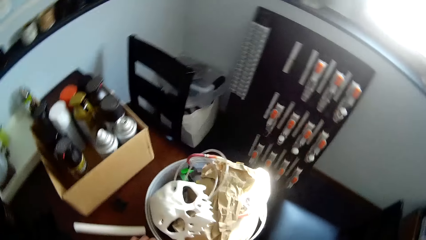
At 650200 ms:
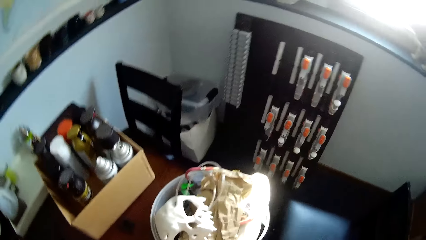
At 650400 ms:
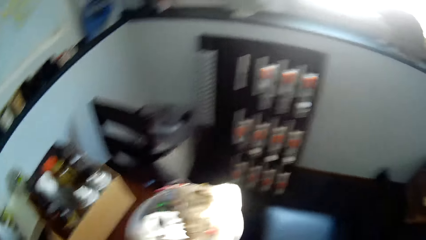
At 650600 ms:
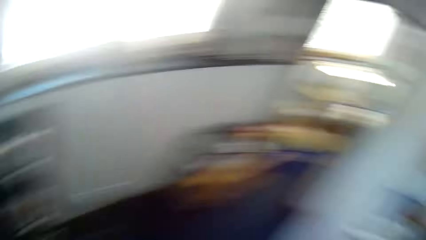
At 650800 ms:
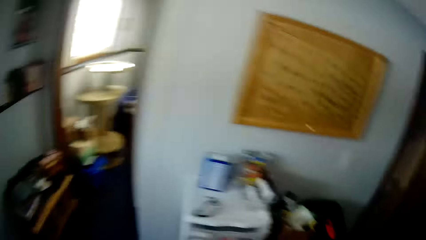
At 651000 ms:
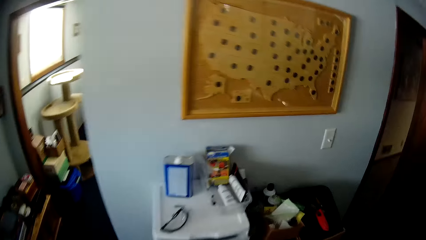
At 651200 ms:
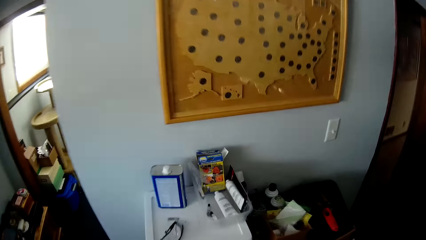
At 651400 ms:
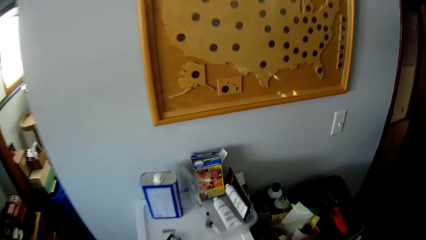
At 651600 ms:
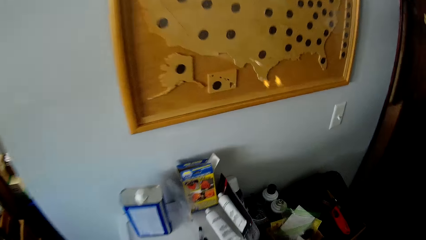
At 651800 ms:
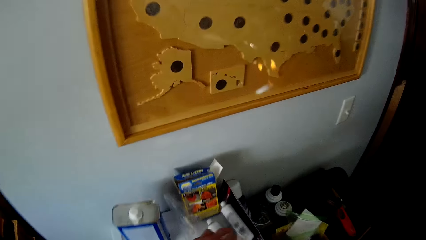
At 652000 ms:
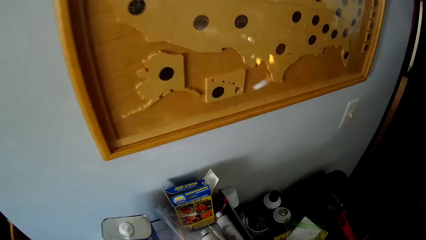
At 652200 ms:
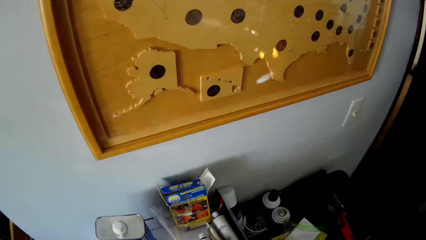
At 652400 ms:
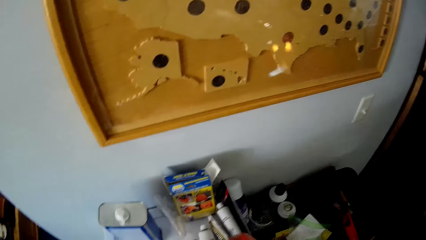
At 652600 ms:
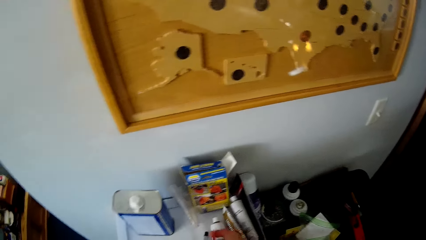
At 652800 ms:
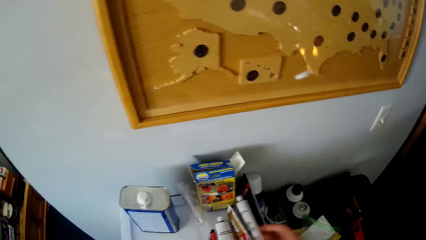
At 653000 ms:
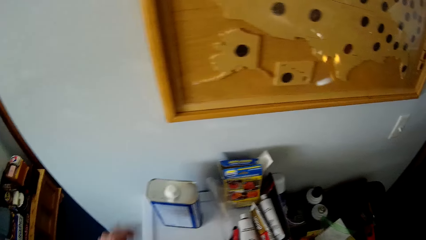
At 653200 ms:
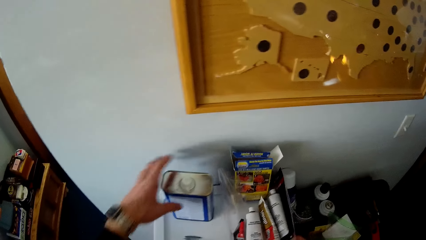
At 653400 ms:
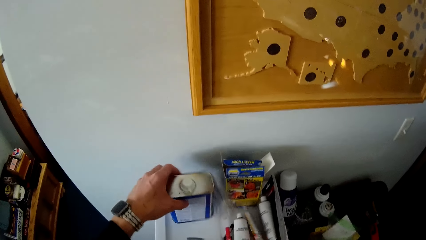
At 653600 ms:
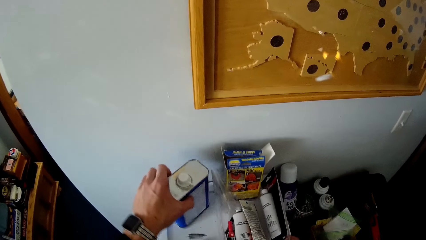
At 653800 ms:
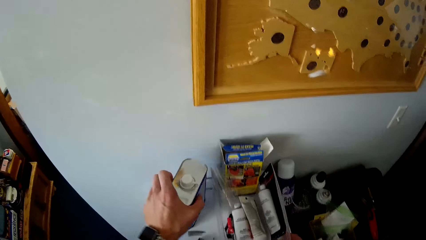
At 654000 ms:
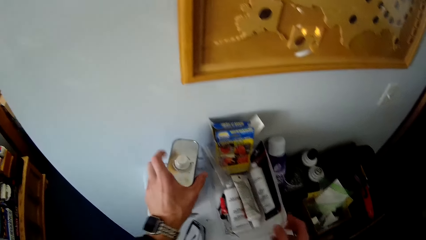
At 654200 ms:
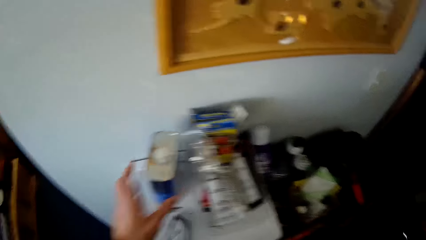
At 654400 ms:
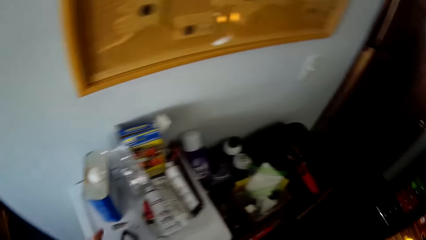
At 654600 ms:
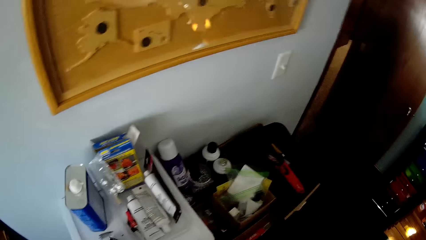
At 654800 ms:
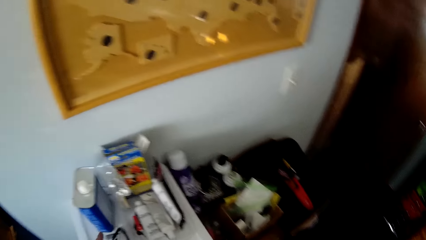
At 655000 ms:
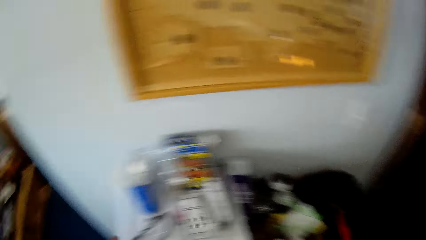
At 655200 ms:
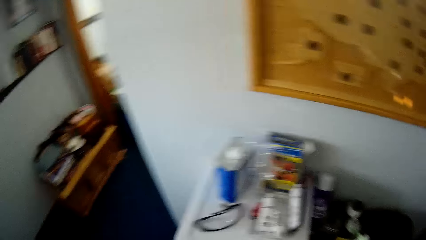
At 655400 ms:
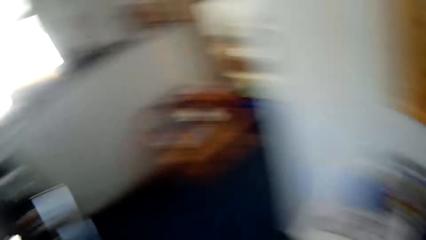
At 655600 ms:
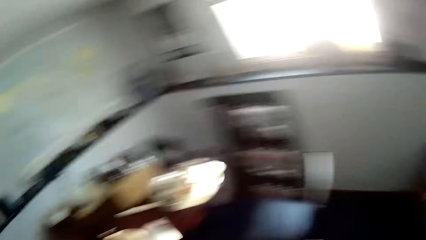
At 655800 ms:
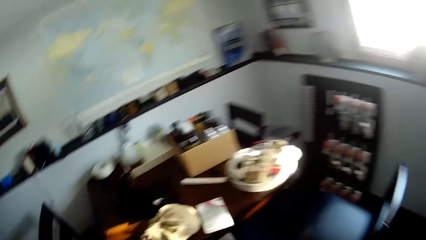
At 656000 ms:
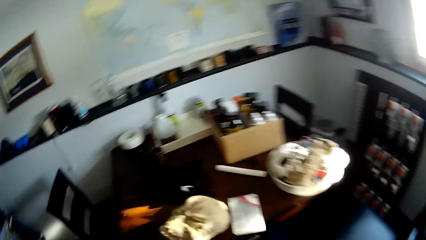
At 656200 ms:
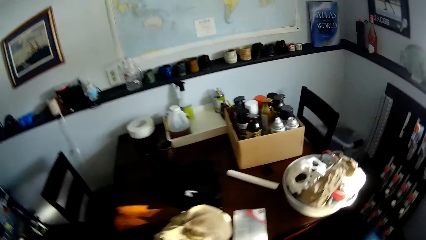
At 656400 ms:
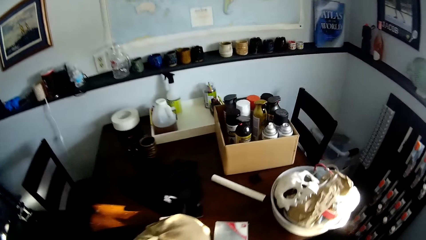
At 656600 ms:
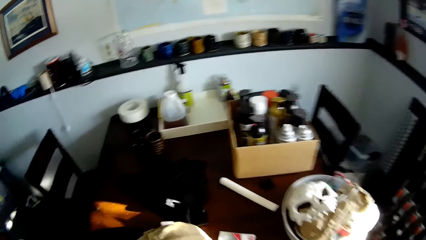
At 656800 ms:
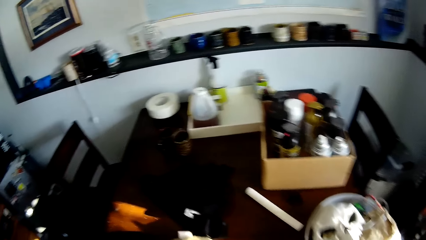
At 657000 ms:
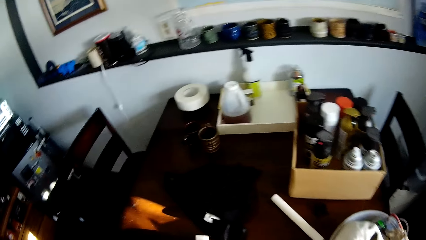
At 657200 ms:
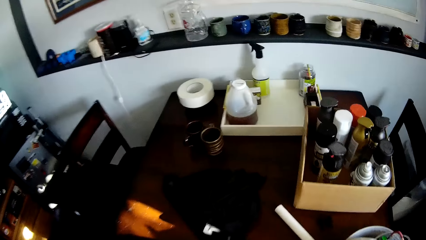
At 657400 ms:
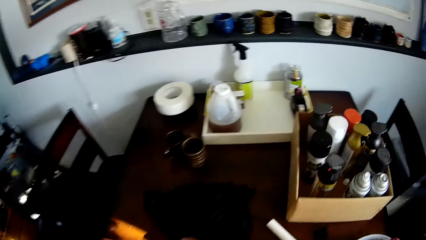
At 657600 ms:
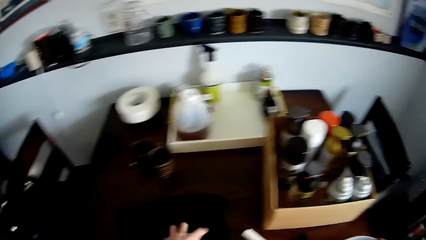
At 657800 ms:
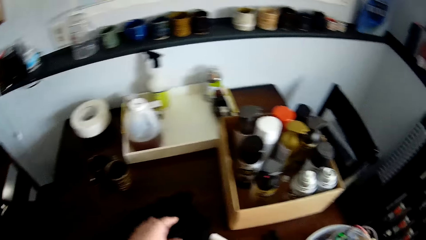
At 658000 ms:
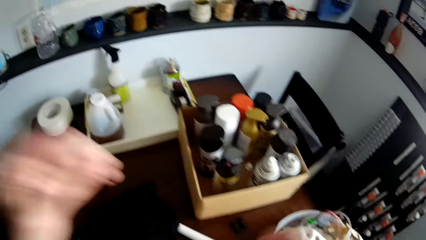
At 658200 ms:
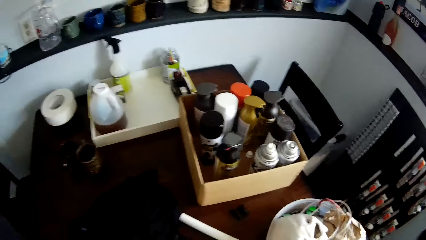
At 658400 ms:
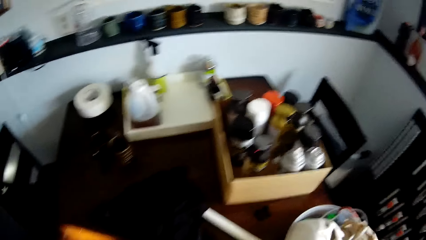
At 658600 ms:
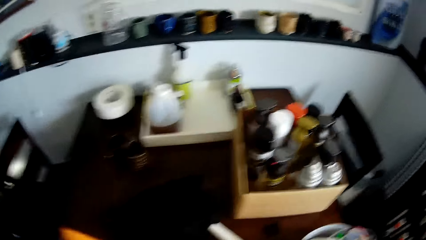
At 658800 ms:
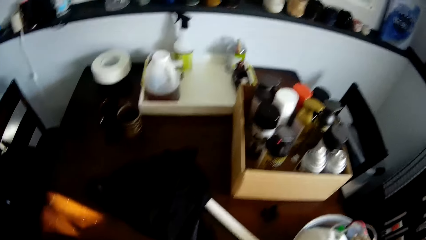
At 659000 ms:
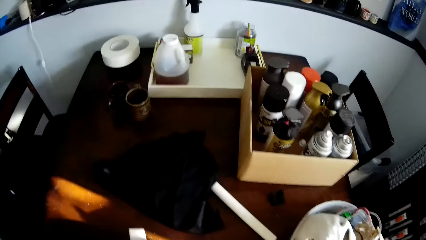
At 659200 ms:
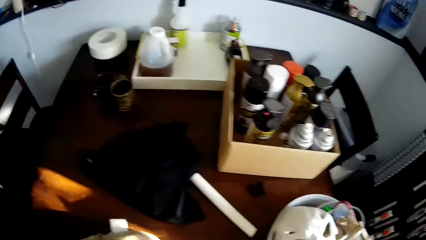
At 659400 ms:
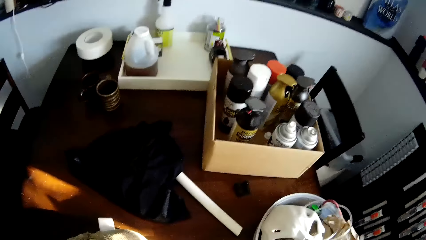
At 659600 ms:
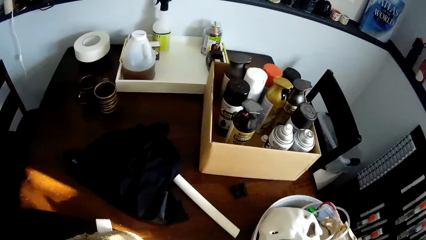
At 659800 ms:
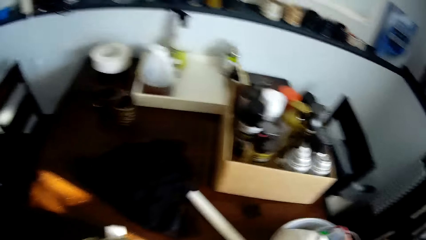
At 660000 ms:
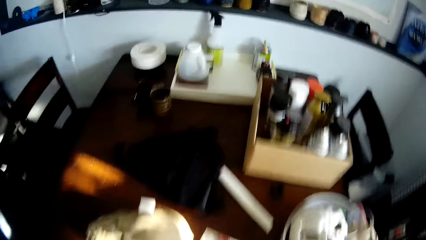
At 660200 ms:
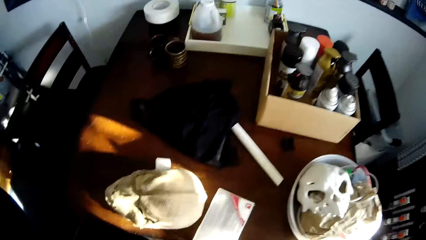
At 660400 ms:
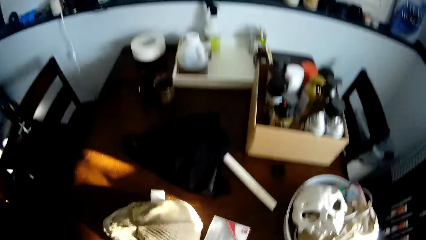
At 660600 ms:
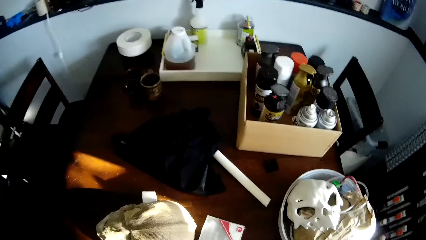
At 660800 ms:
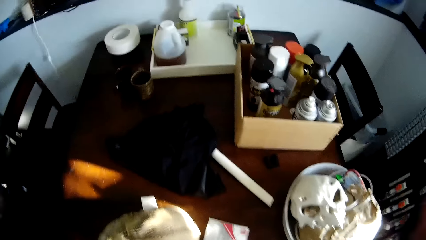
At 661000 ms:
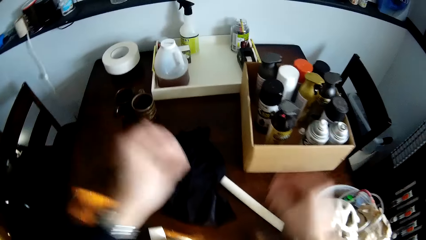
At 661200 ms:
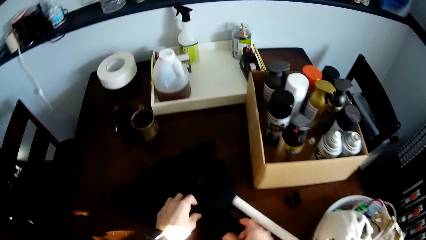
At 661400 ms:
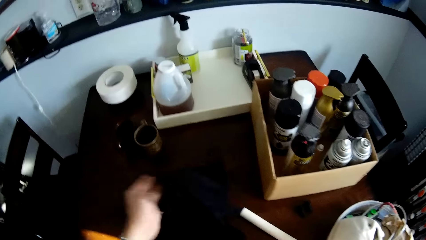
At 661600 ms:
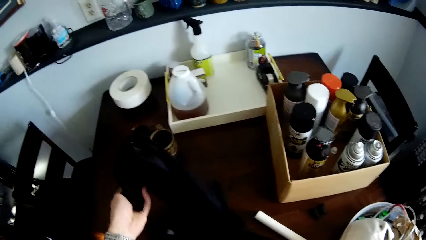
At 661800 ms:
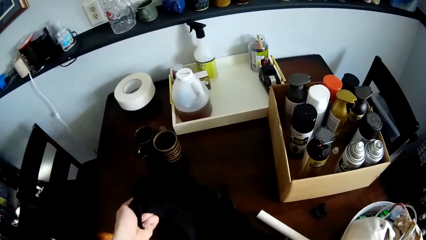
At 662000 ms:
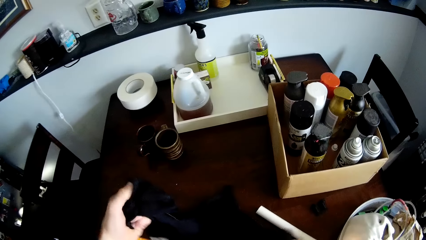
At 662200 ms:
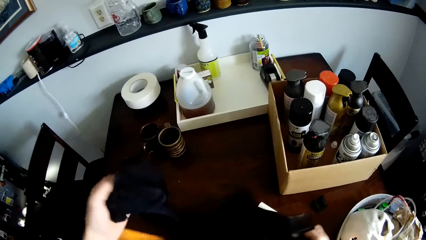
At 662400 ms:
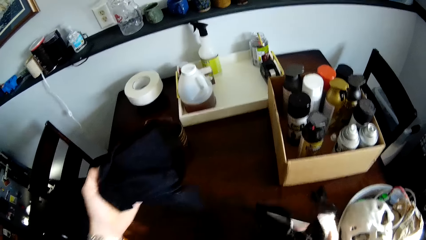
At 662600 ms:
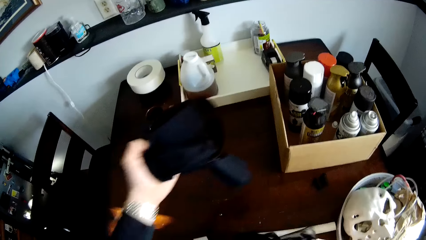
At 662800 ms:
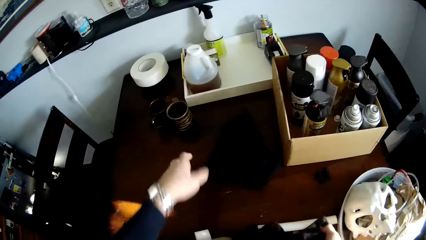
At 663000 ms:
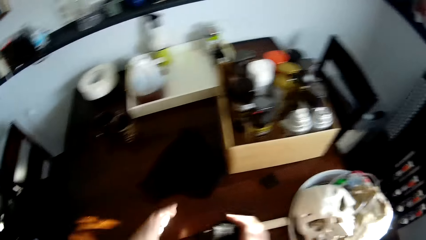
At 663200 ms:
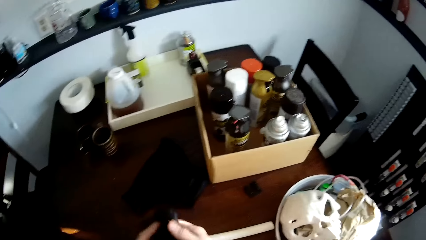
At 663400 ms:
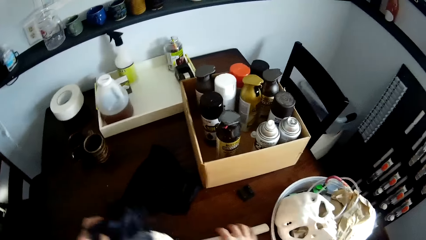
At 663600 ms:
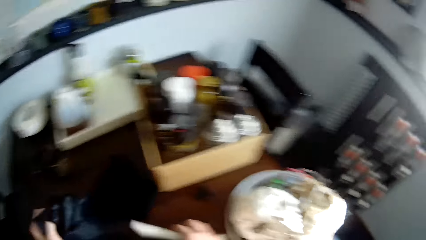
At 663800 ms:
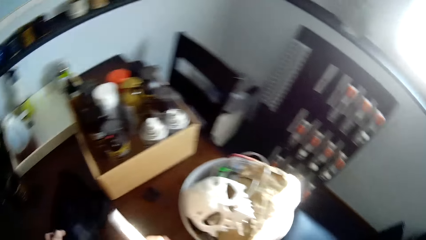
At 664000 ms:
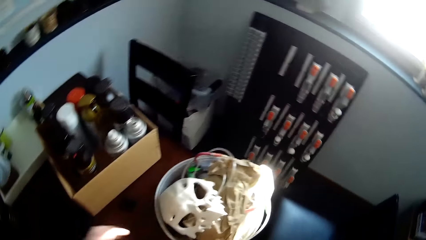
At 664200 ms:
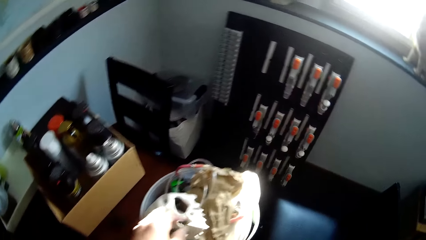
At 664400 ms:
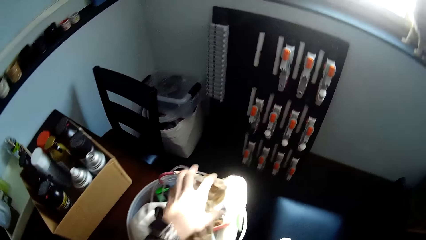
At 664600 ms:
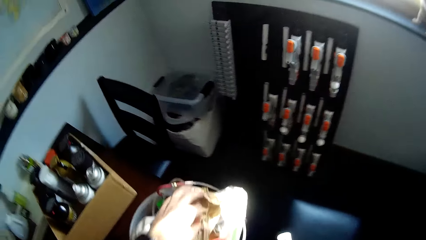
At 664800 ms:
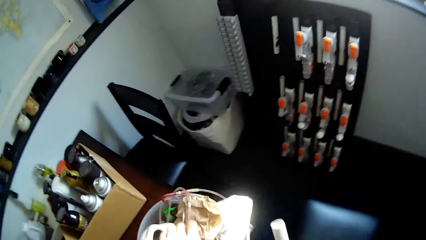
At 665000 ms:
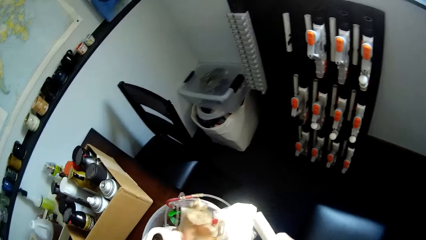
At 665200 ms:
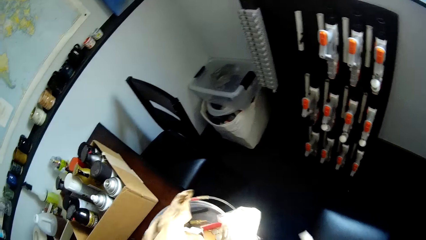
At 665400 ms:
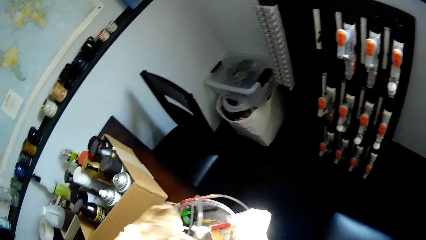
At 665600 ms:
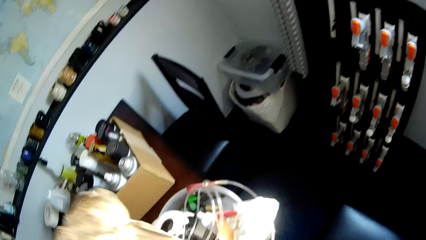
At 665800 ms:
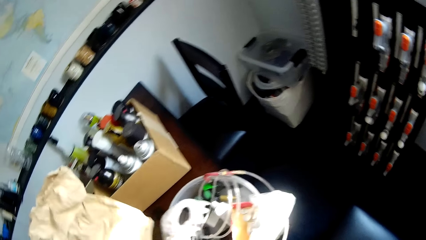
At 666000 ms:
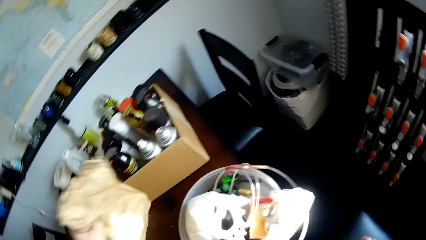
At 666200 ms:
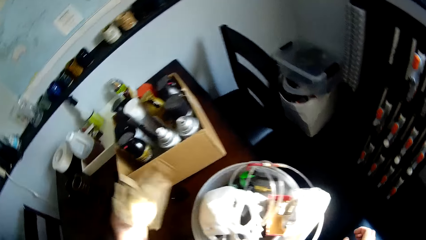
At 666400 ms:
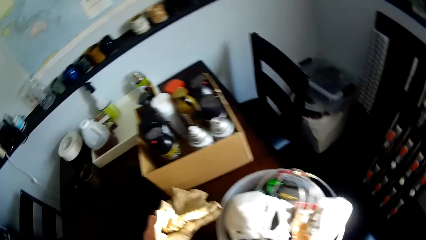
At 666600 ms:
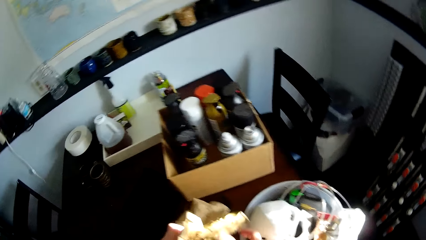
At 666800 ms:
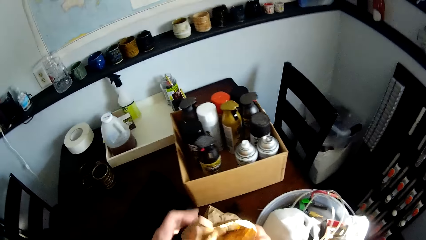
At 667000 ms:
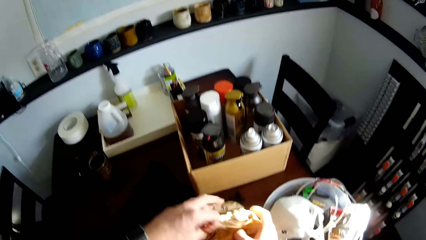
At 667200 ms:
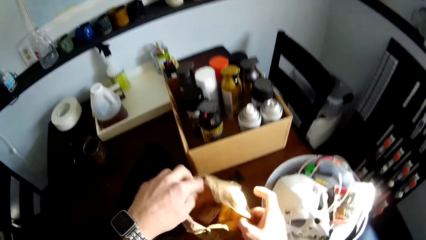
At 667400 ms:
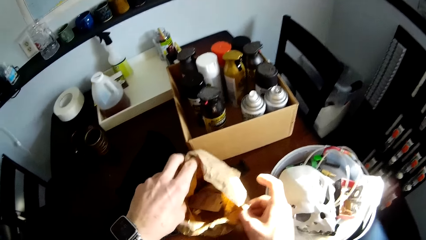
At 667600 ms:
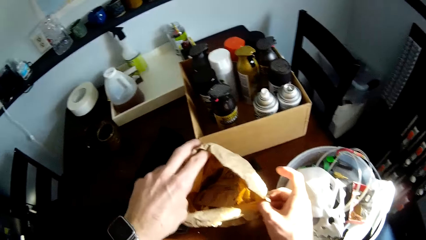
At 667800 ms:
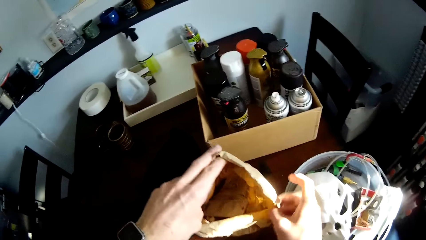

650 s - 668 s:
The camera wearer arranges the drawer. They put something on the table. They adjust the tin can on the drawer top. They arrange the table. They walk around the house. They adjust the head camera. They pick something from the table. They take the cloth from the table with the left hand. They drop the cloth on the table. They pick the bag or envelope from the bucket.
